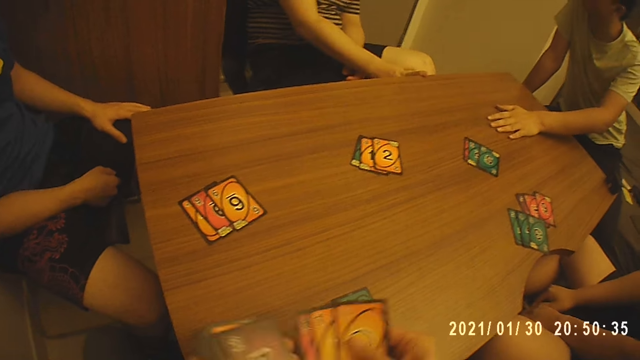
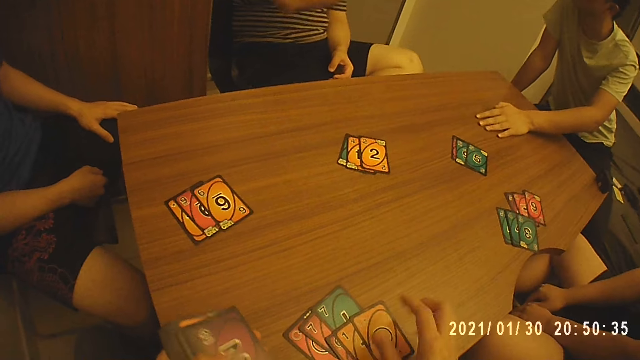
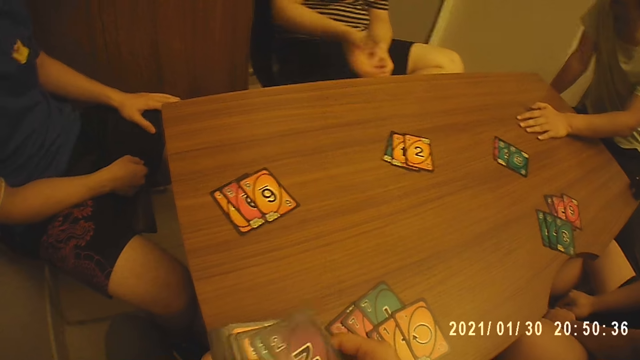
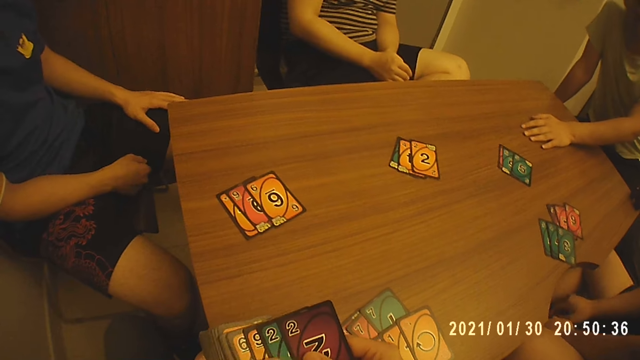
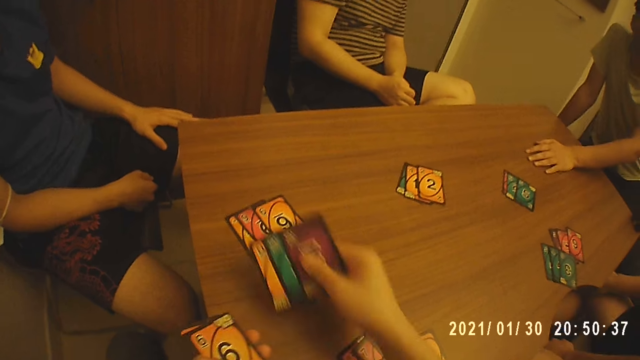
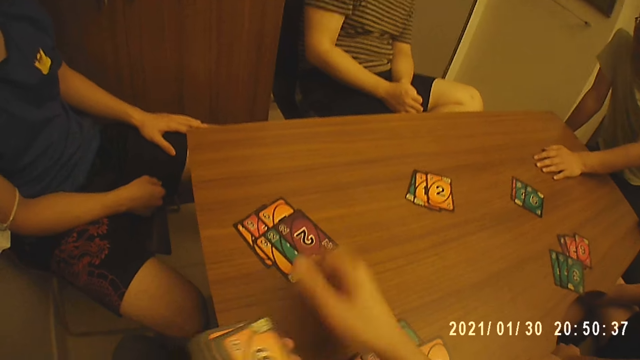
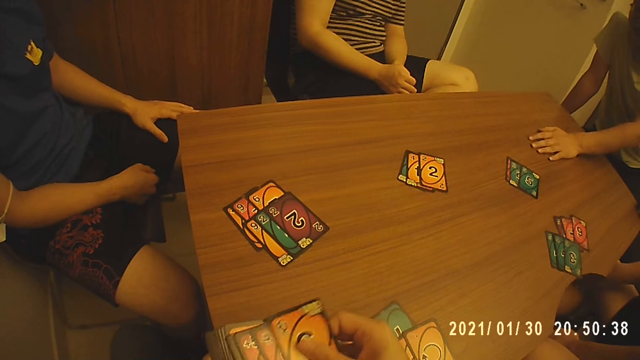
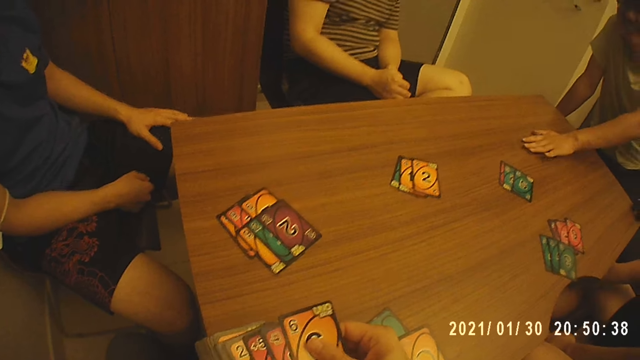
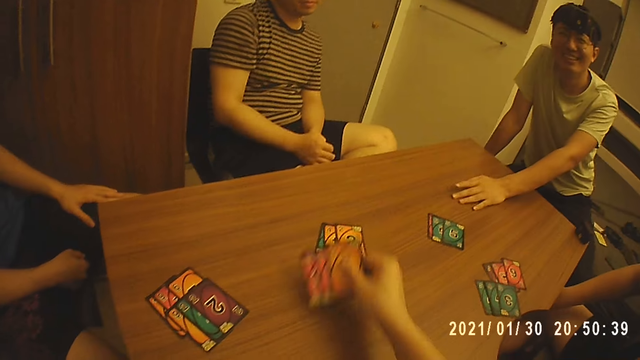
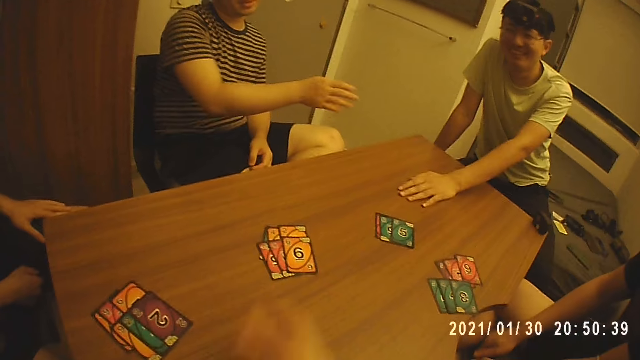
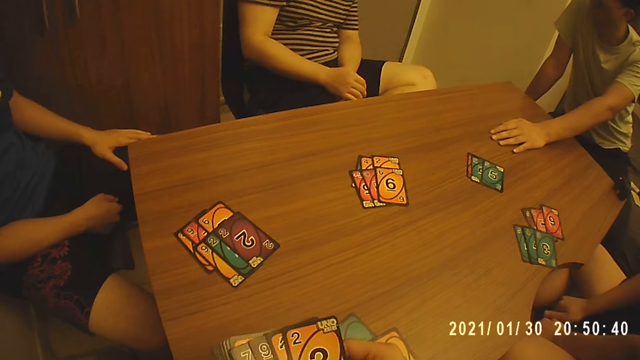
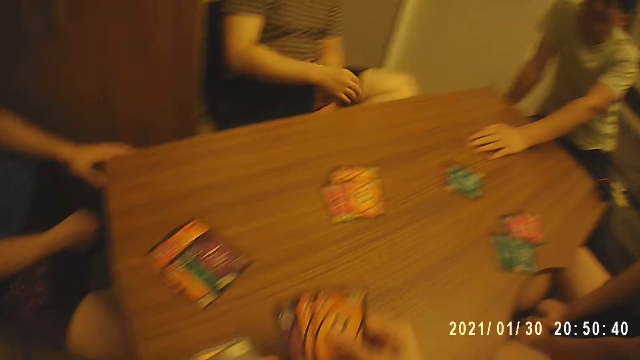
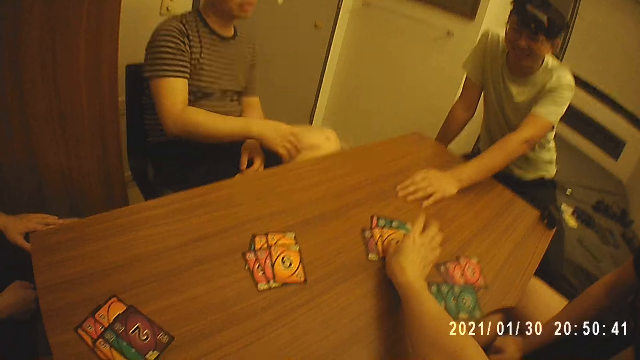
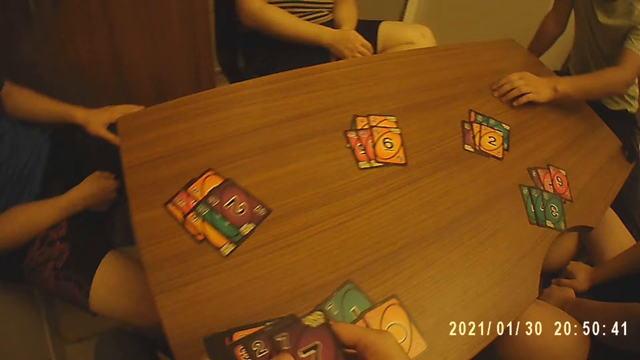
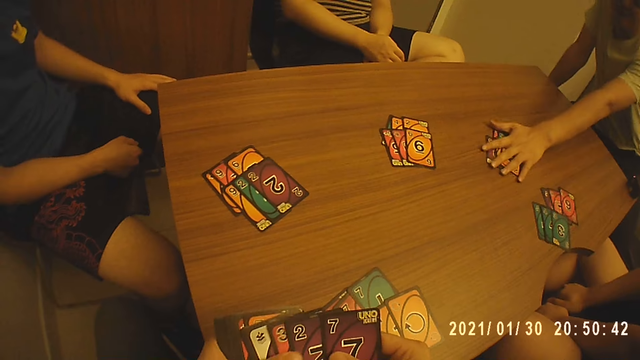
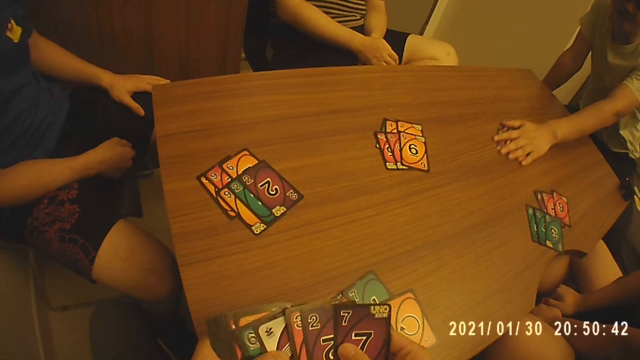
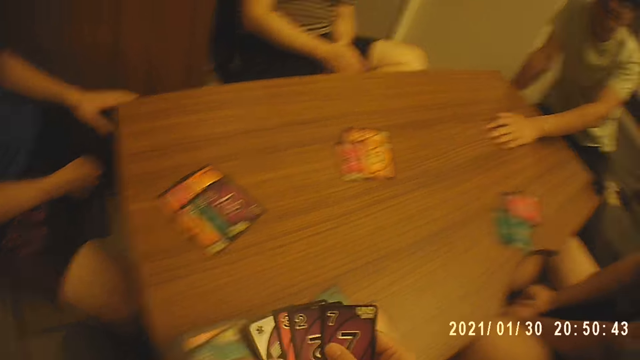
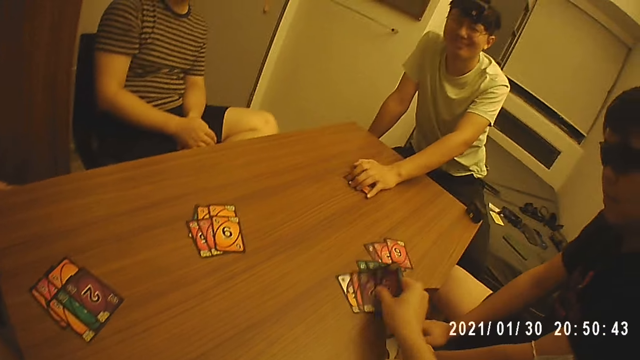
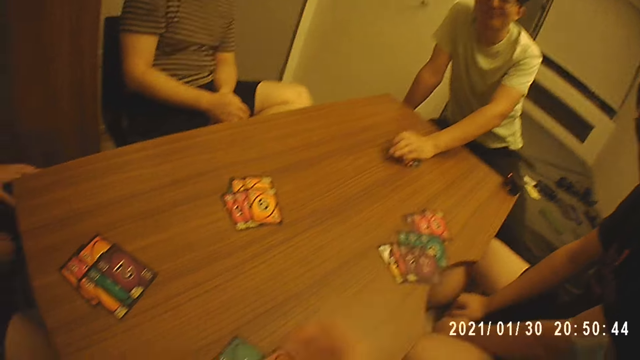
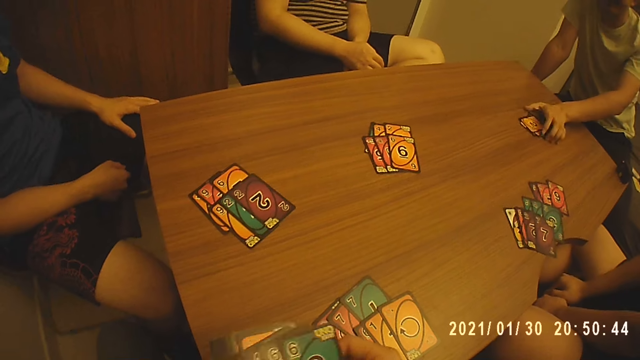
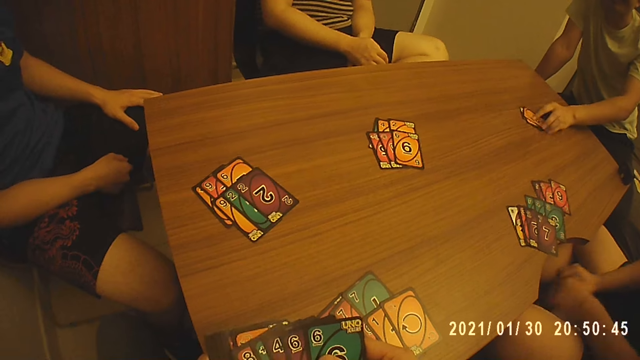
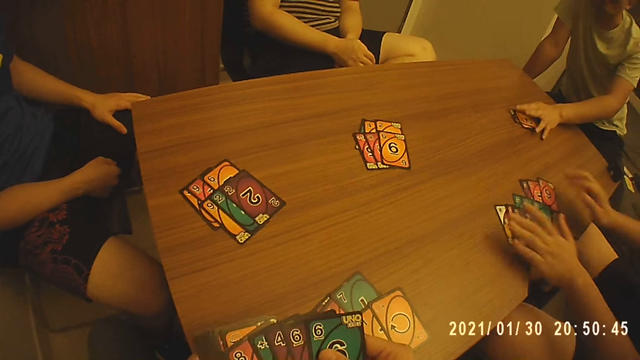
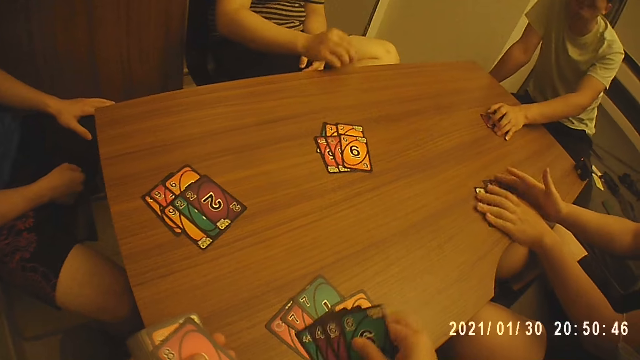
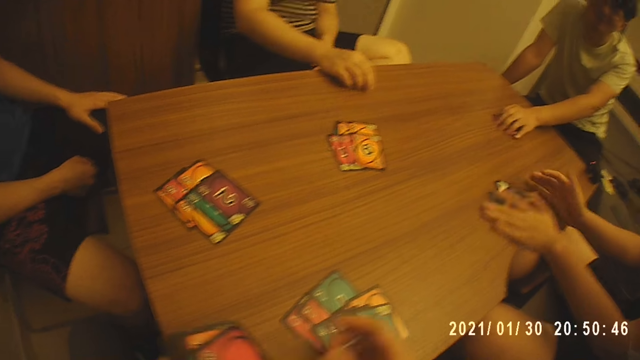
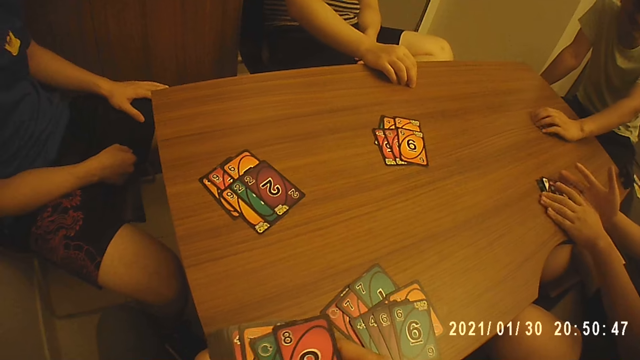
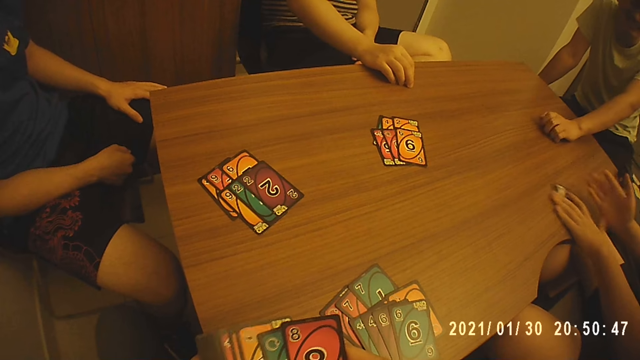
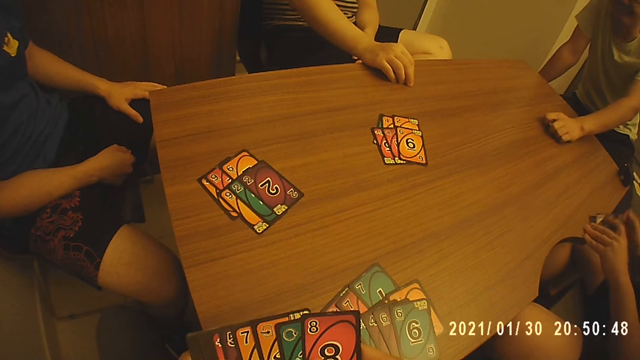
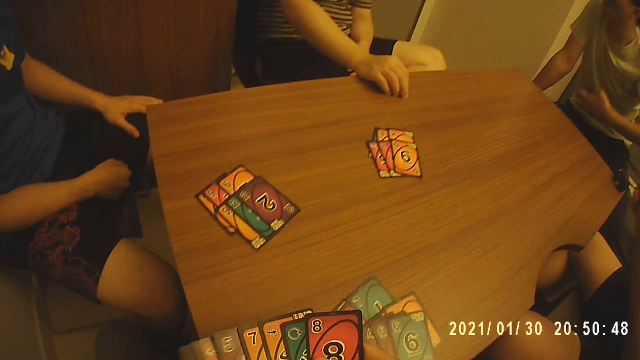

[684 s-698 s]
The camera wearer puts cards on the table. They put cards on the table repeatedly. A man picks up some cards on the table with his left hand. The camera wearer puts cards on the table. Another man picks up cards from the table with his hands. The camera wearer puts cards on the table.

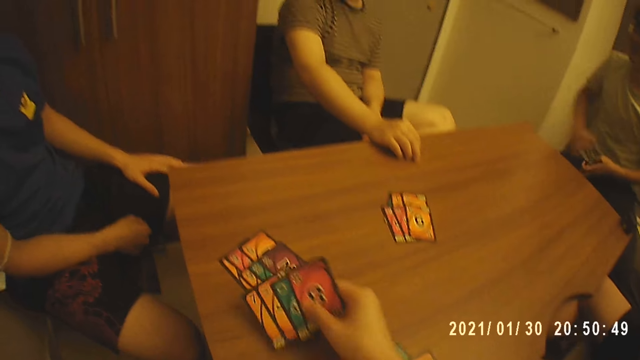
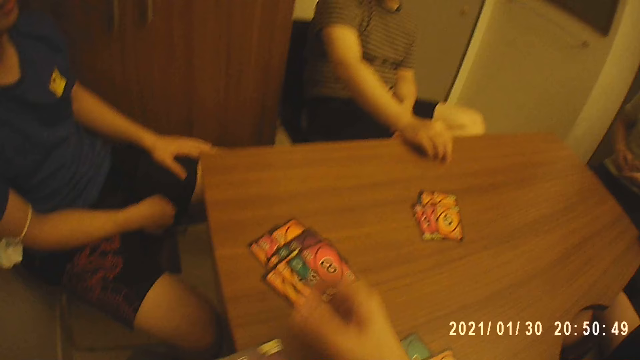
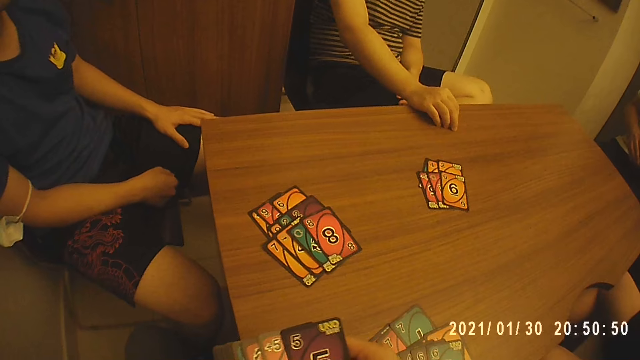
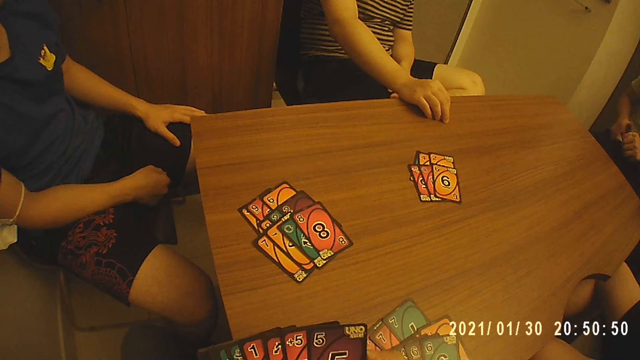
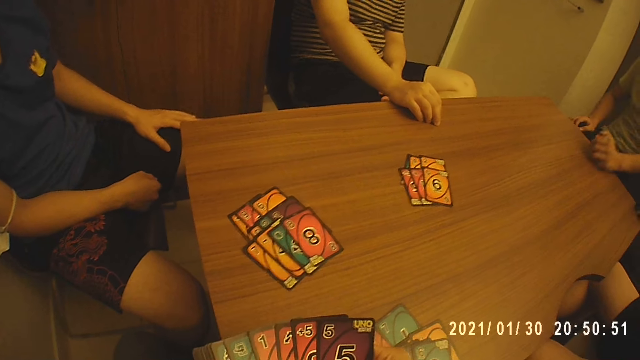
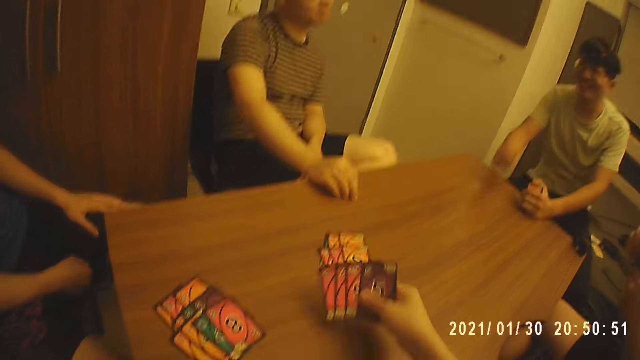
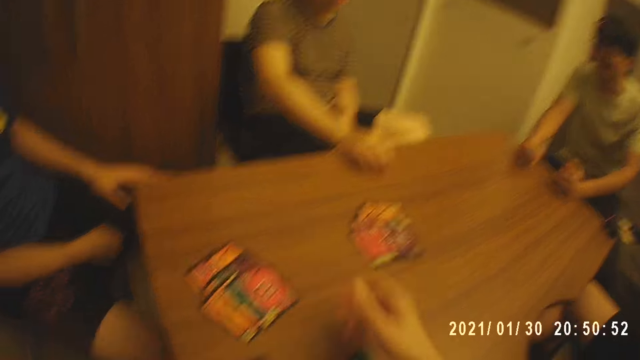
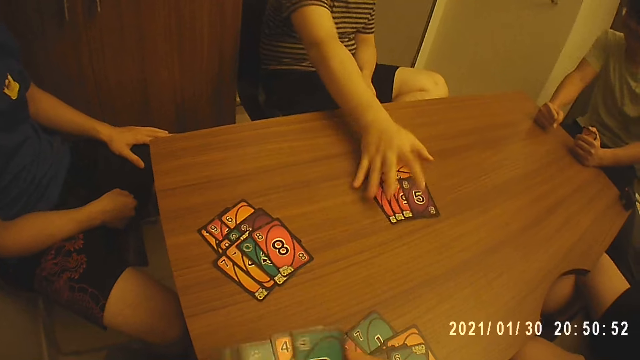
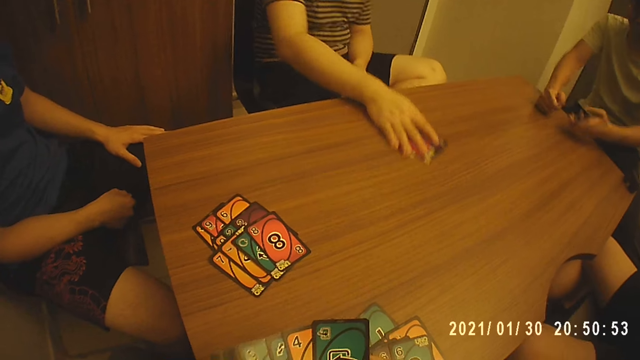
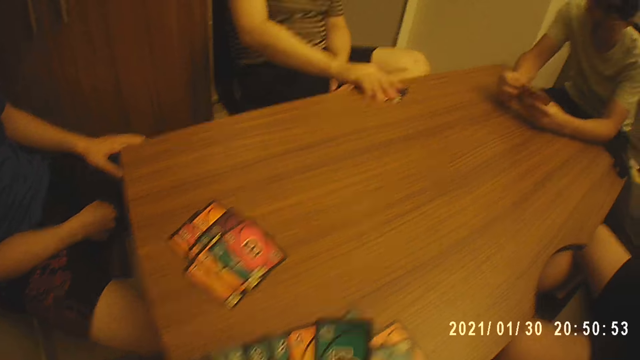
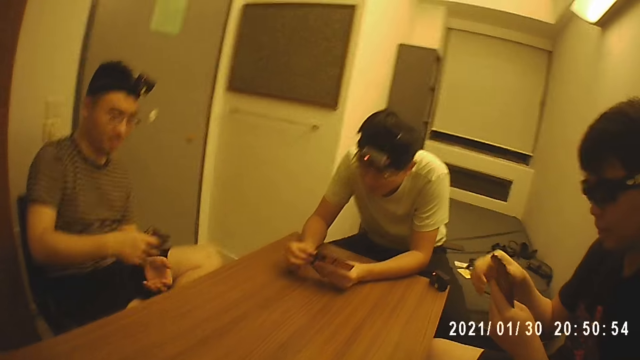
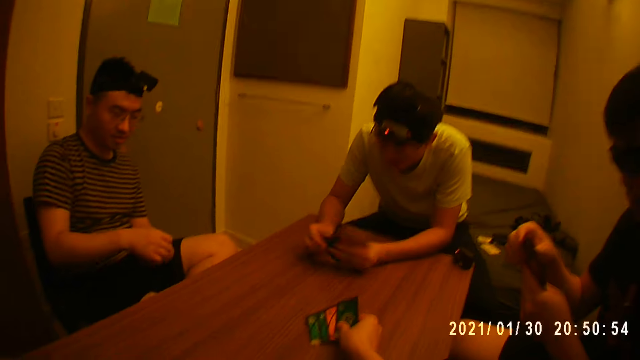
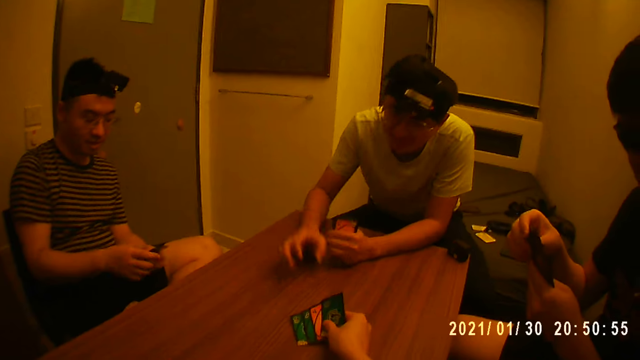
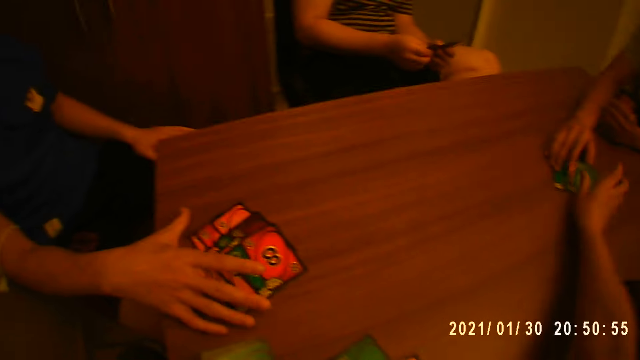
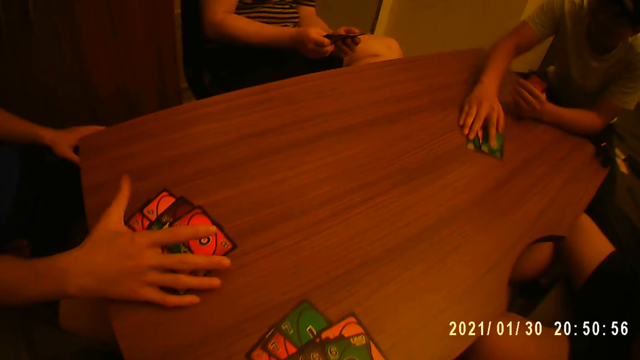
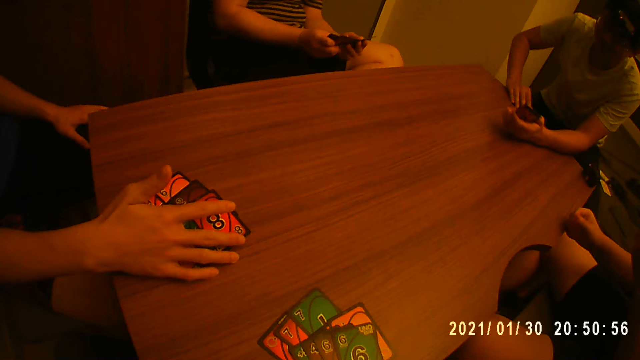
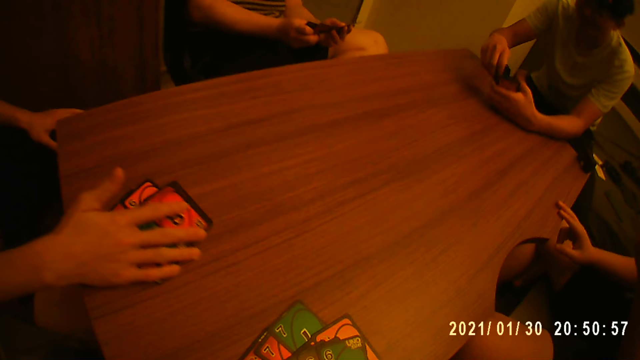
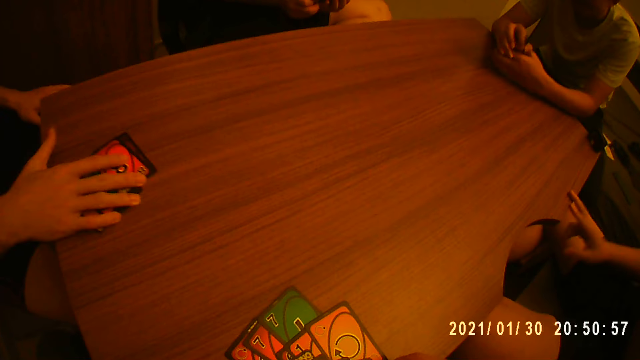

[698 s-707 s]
The camera wearer puts cards on the table. They put cards on the table again. A man picks up cards from the table with his hands. The camera wearer puts cards on the table. Another man picks up cards from the table with his hands. Another person picks up cards on the table.
